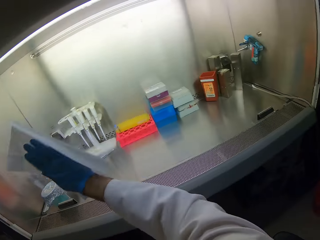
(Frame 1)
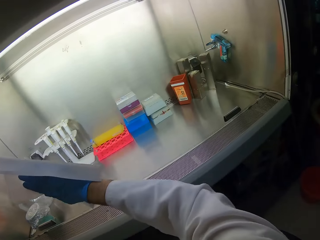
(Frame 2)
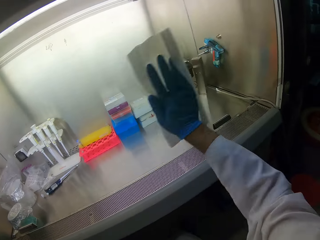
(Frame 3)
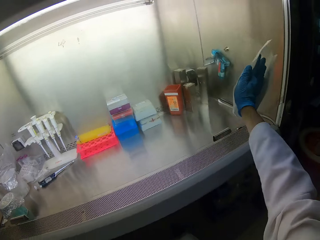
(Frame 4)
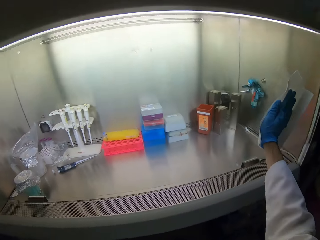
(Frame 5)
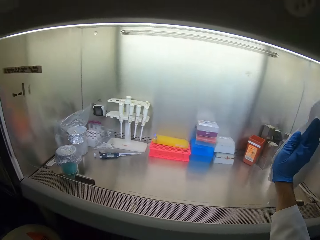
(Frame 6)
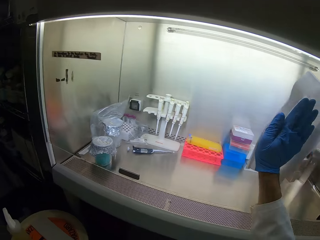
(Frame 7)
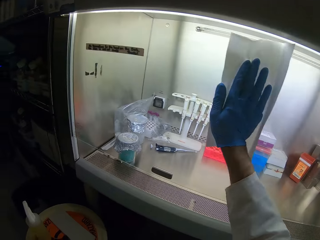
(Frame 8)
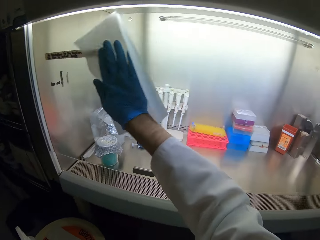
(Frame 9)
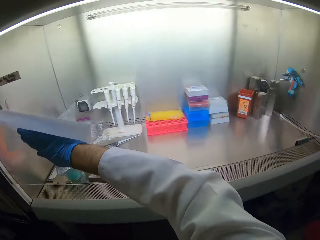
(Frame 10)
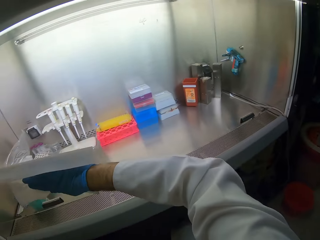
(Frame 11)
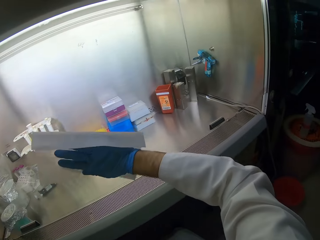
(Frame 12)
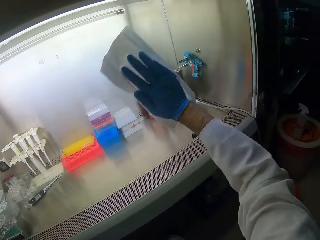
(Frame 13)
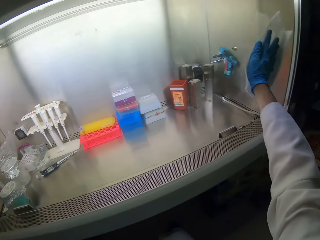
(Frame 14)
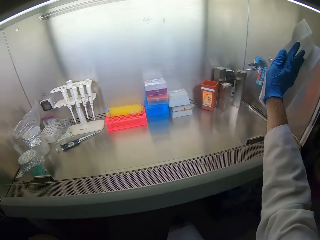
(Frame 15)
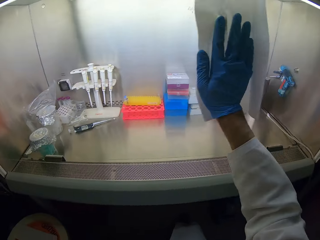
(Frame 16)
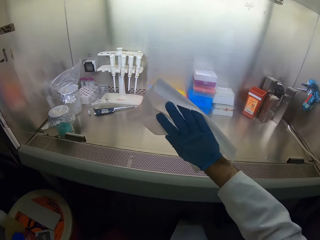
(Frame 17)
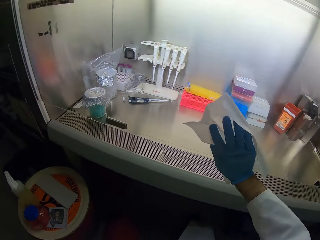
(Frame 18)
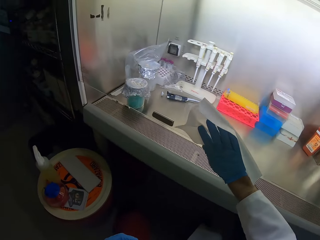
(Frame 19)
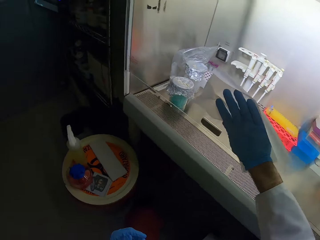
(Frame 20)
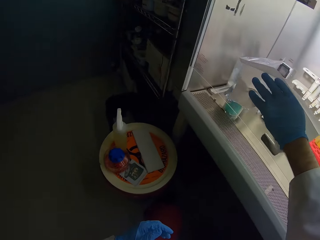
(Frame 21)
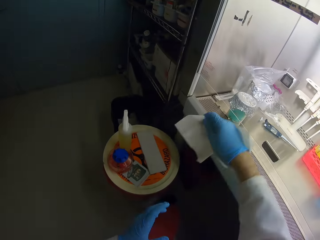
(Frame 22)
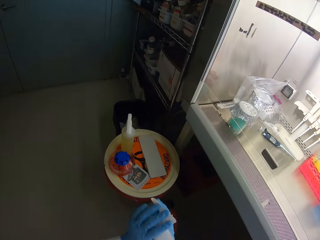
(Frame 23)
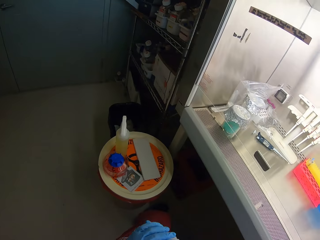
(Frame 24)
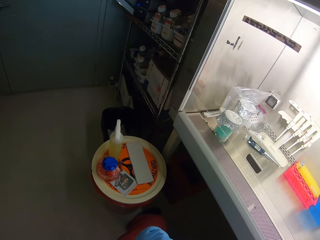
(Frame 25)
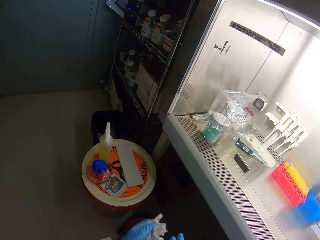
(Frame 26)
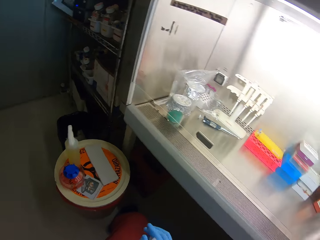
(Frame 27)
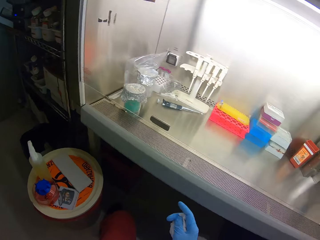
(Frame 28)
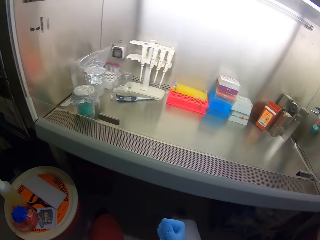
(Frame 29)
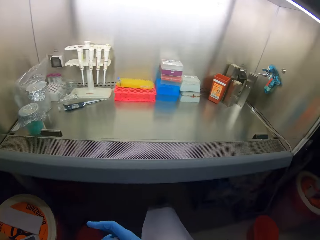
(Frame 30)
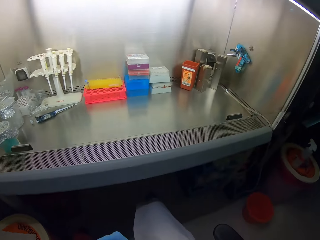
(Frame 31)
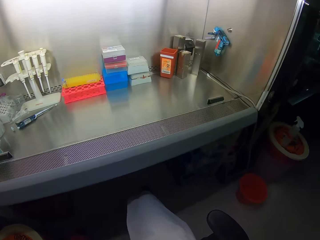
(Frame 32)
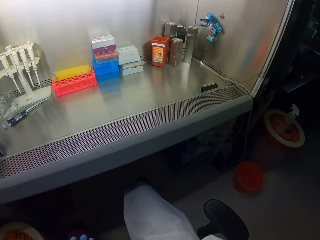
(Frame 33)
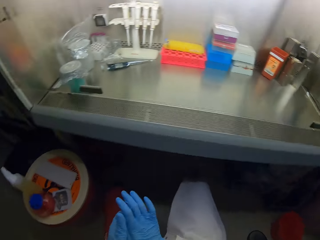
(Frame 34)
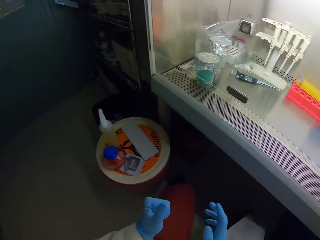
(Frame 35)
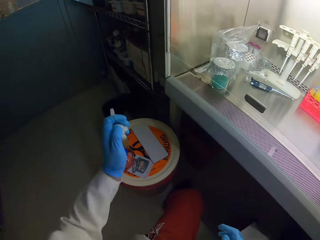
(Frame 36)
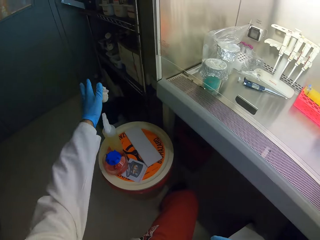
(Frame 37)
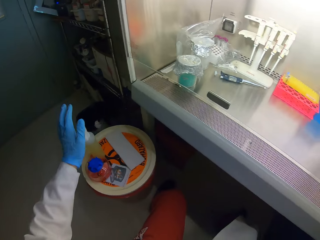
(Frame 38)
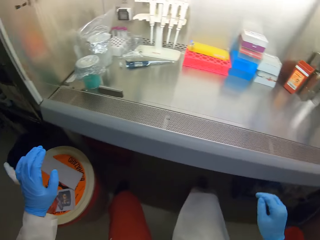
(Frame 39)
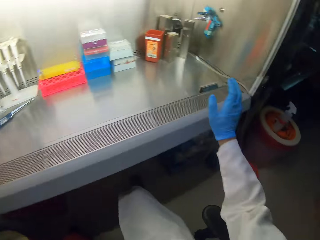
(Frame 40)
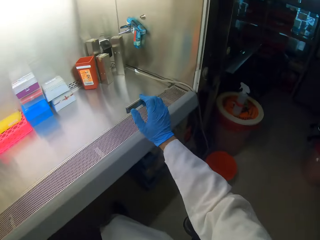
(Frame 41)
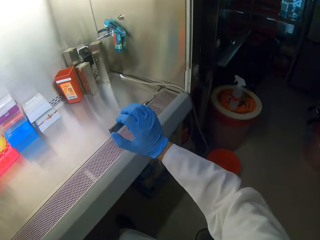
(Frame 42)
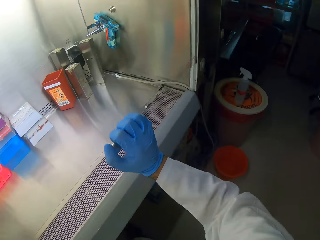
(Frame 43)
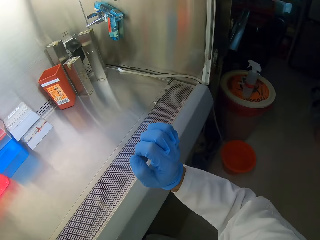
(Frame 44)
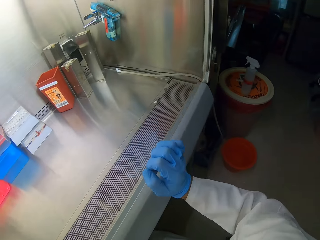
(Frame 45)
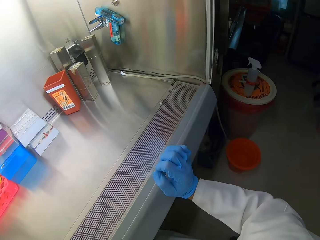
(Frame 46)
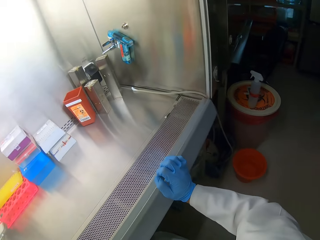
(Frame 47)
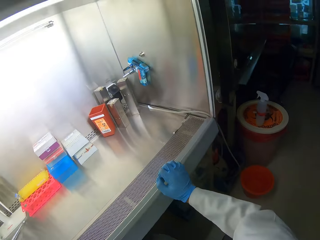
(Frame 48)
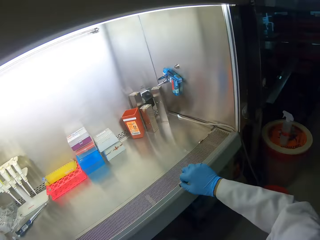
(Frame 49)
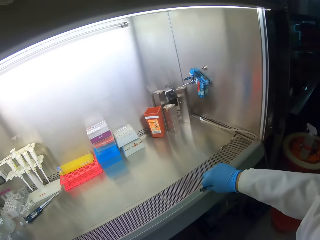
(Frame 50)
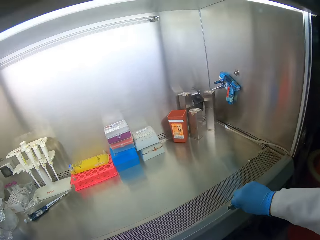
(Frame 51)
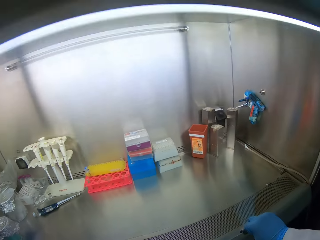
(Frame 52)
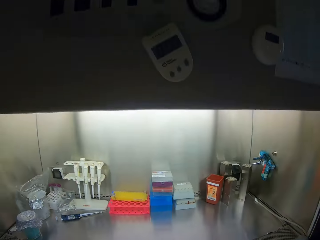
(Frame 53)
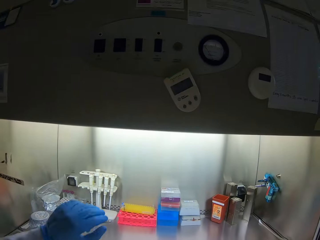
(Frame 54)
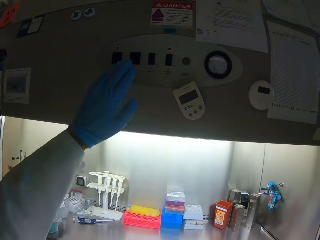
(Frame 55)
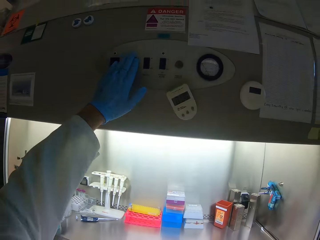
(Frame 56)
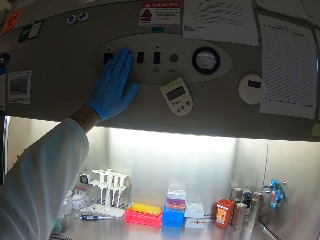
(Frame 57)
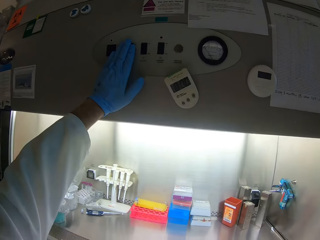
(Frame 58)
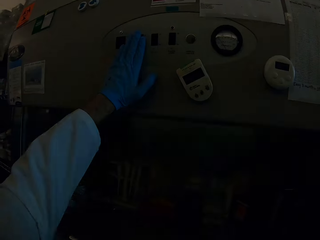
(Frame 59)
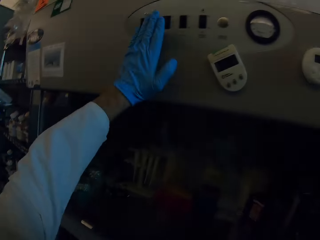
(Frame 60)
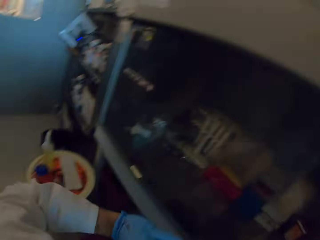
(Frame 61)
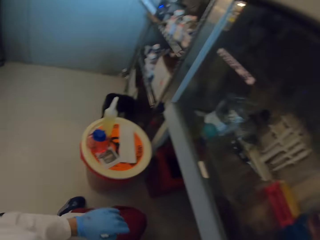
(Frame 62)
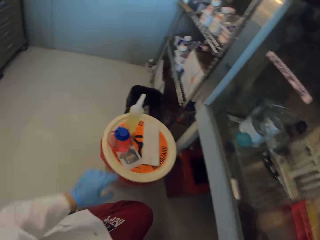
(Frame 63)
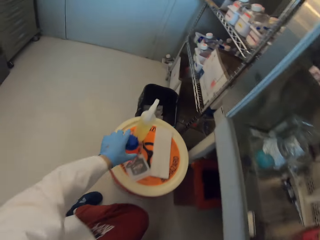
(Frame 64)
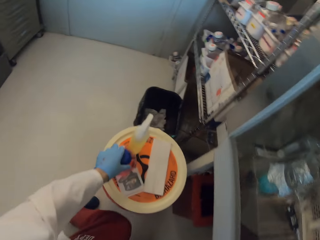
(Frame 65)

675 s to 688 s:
The camera wearer throws the paper in the dustbin. They lower the mirror down. They close the mirror. They regulate the temperature. They put the light off.

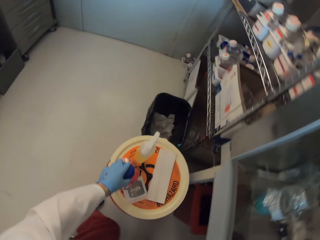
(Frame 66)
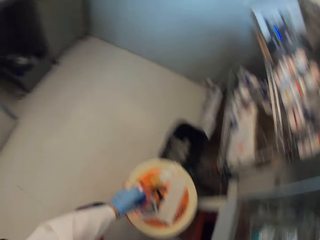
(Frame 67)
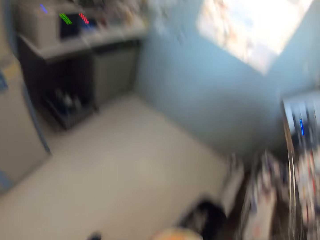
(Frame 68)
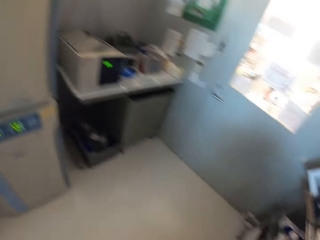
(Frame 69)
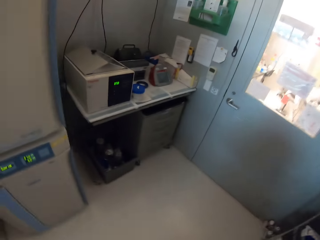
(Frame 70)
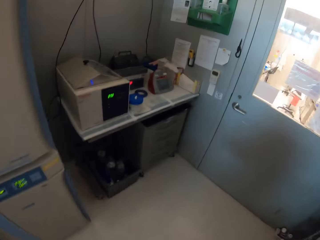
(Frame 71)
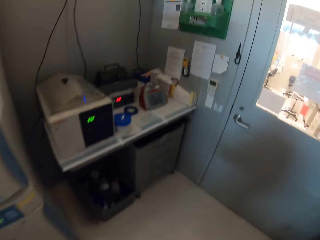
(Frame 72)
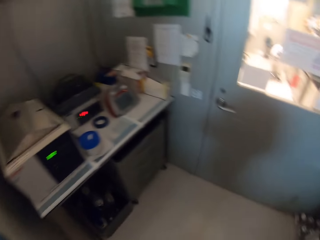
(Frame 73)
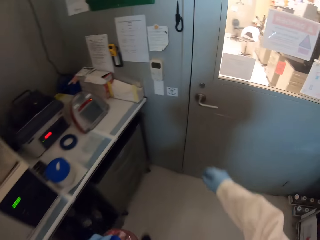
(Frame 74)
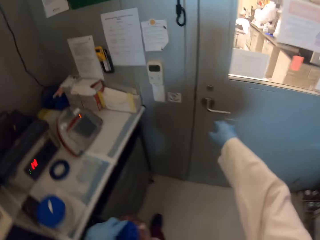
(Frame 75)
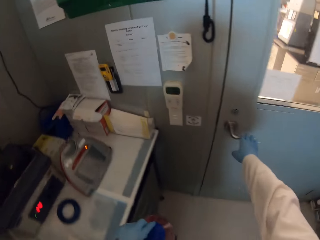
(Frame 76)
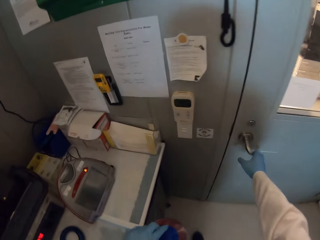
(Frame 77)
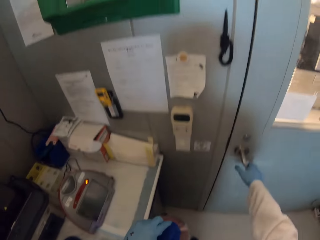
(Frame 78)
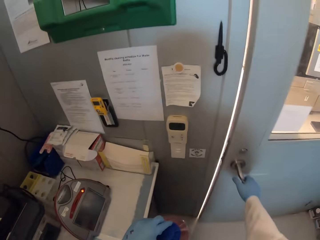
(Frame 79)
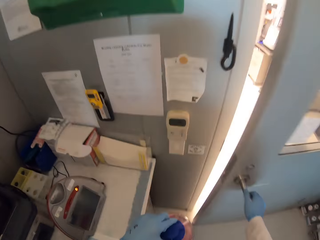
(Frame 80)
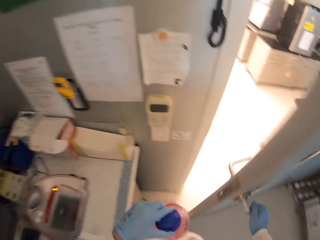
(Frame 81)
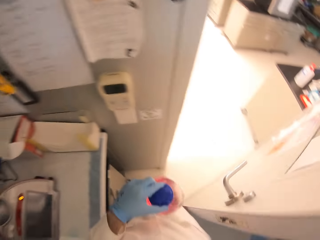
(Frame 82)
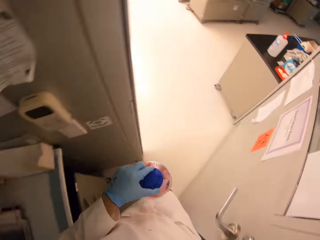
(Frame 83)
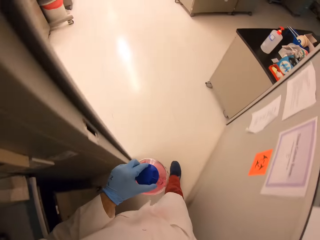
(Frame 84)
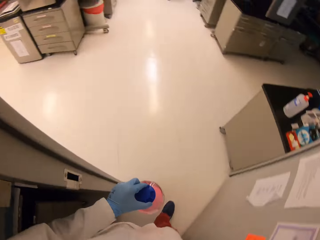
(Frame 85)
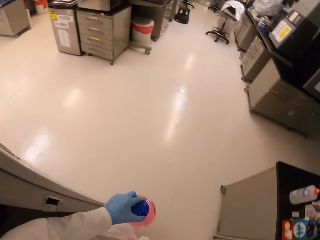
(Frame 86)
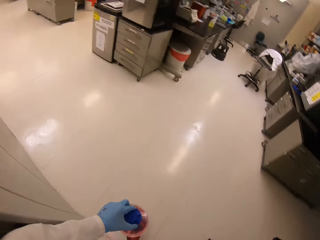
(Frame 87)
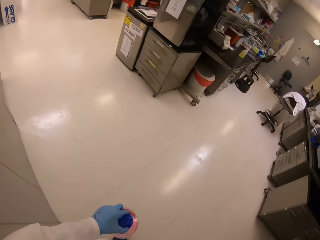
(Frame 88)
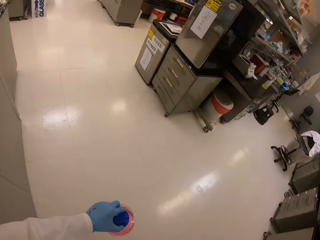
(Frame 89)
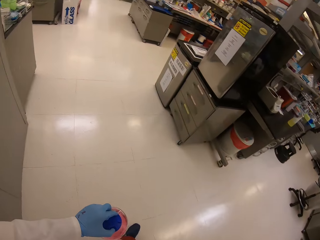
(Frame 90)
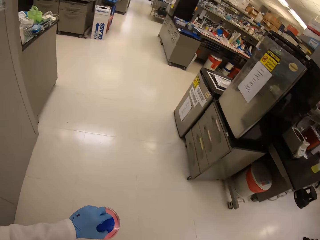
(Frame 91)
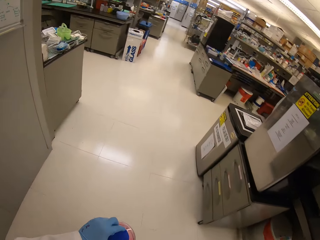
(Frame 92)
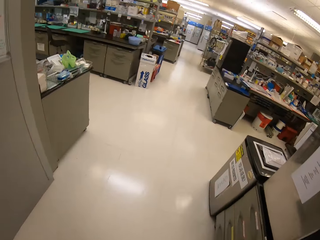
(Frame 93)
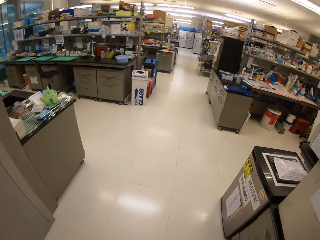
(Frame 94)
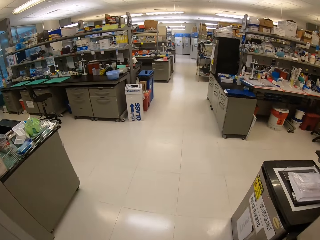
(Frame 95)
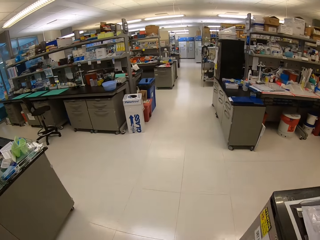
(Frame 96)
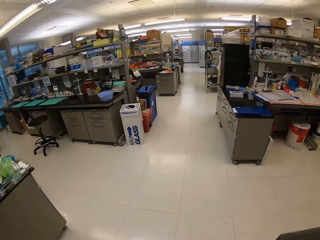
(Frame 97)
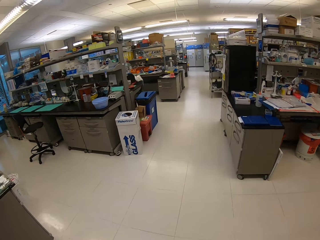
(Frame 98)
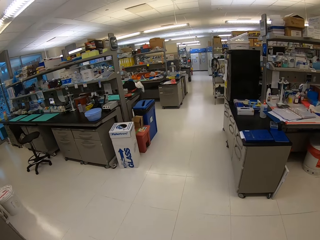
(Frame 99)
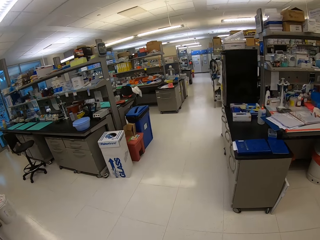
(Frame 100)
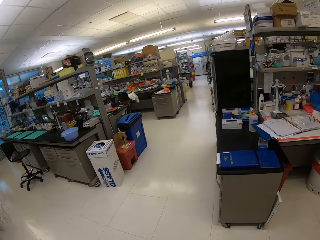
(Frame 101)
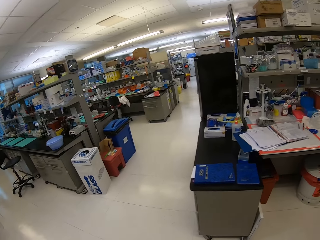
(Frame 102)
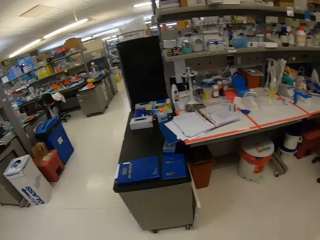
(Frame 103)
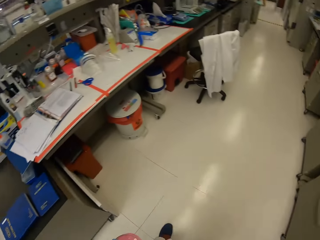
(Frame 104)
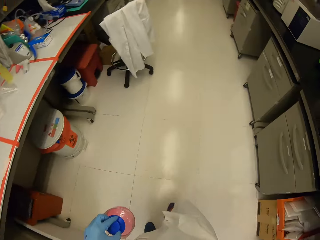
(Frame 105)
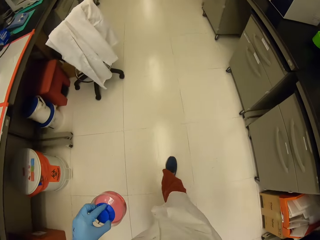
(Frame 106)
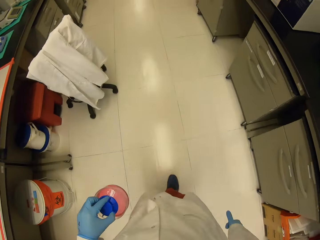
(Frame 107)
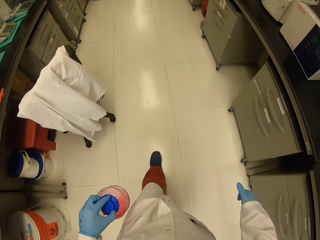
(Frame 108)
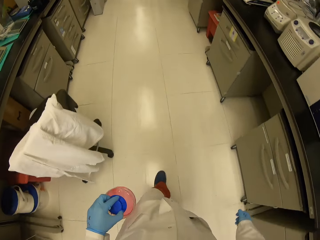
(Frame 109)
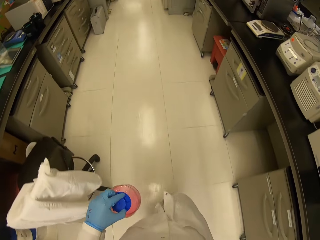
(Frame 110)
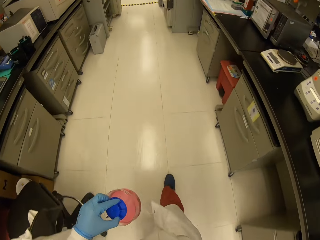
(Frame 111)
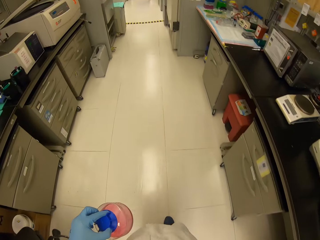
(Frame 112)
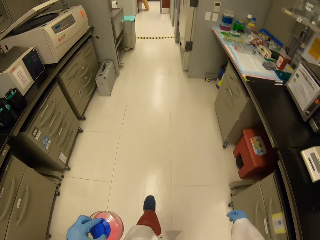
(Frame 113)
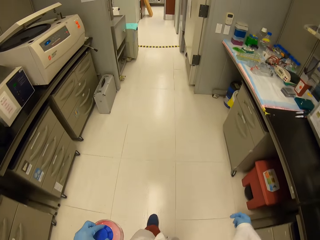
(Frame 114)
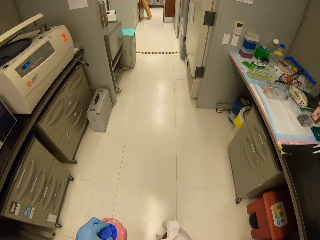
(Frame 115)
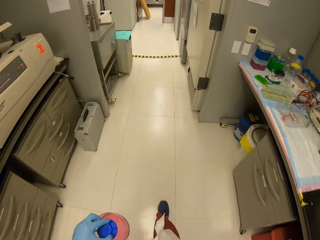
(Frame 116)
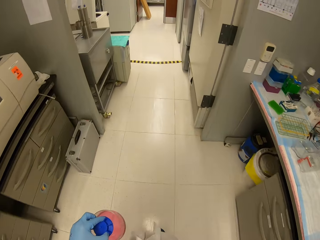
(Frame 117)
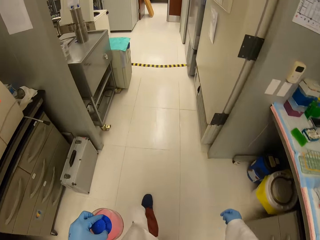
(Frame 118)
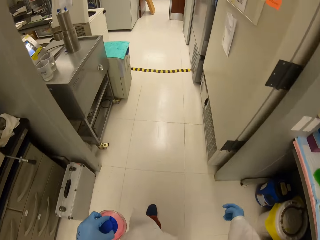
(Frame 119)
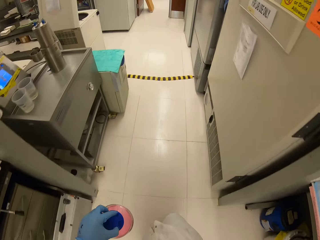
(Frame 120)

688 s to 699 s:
The camera wearer picks a bottle. They open the door. They walk into another room, the lab, with the bottle.
